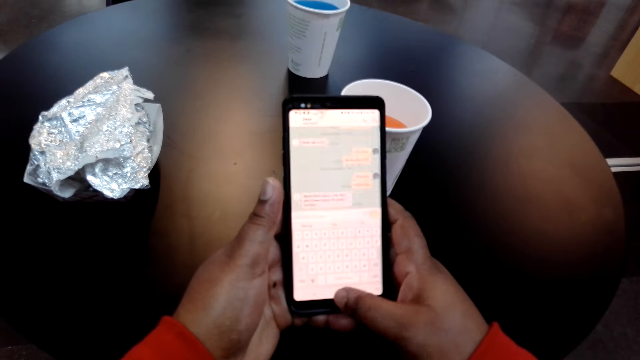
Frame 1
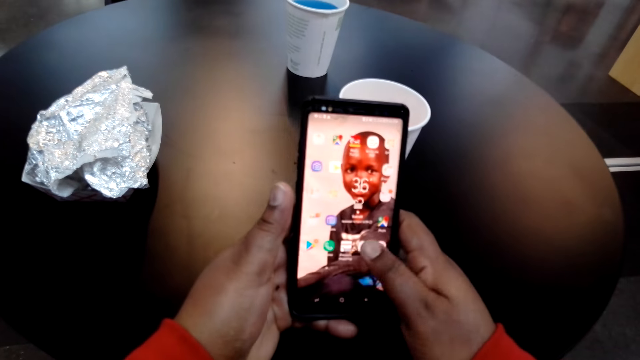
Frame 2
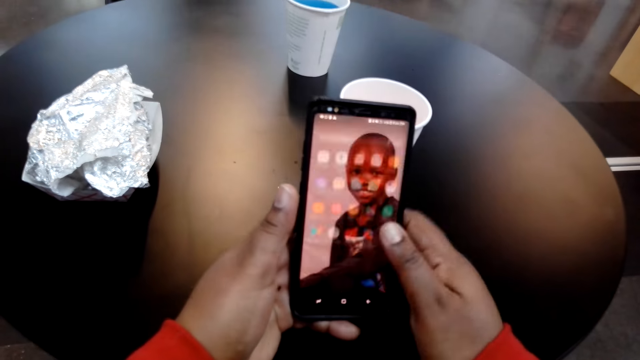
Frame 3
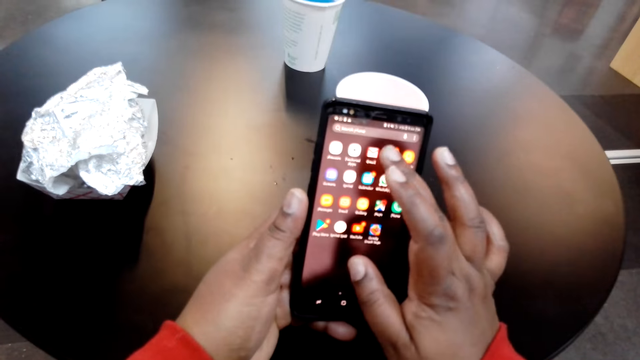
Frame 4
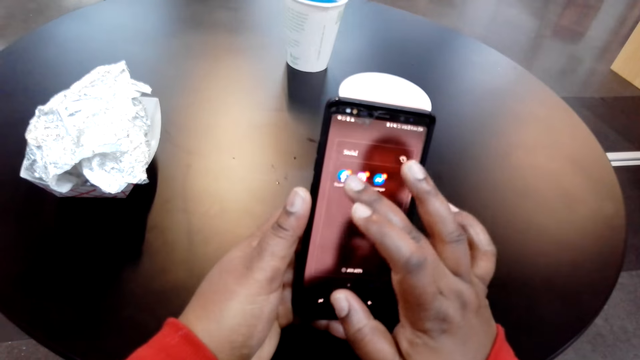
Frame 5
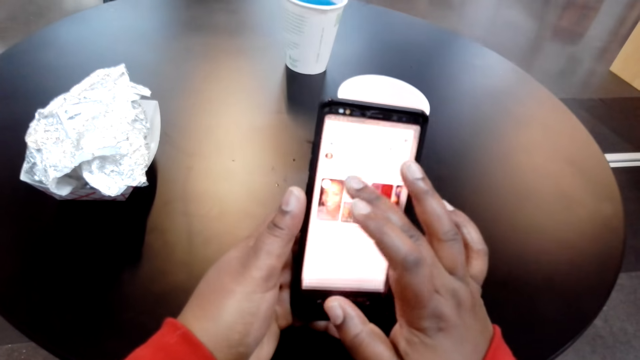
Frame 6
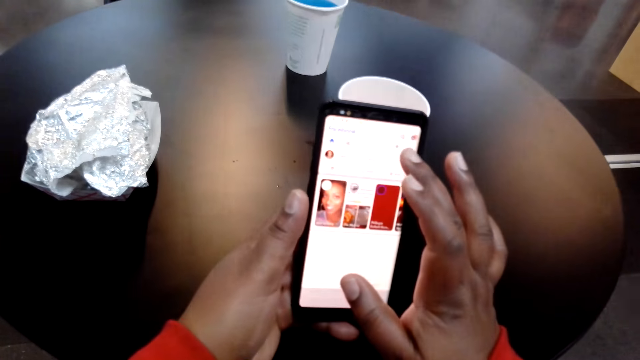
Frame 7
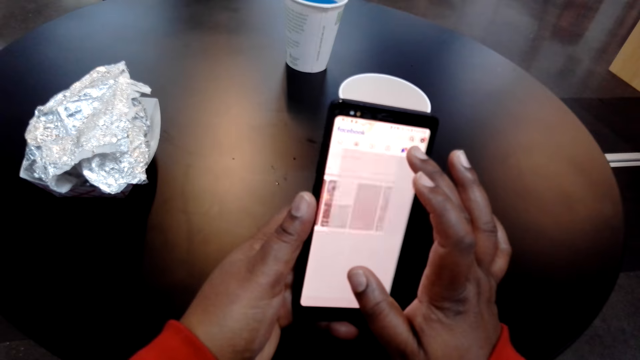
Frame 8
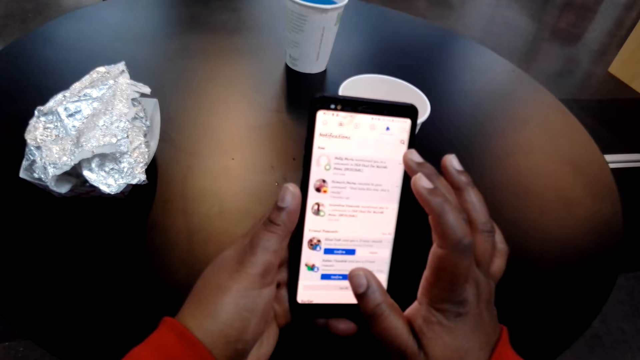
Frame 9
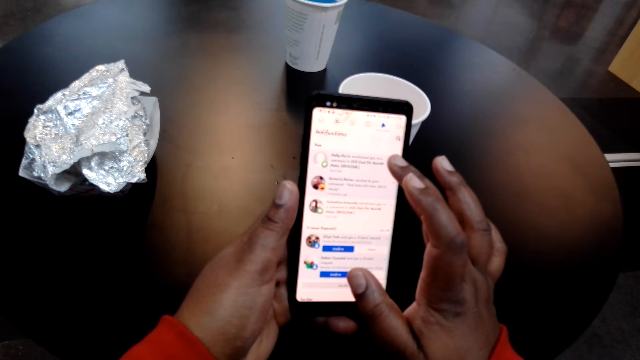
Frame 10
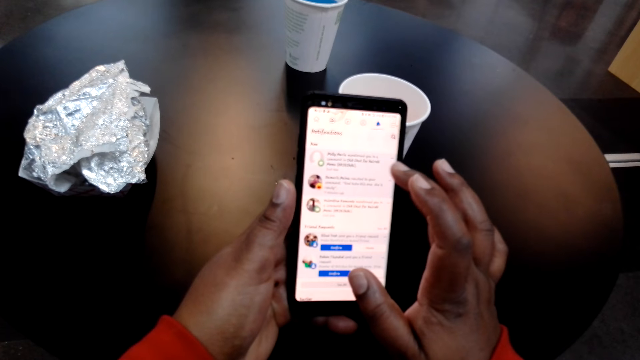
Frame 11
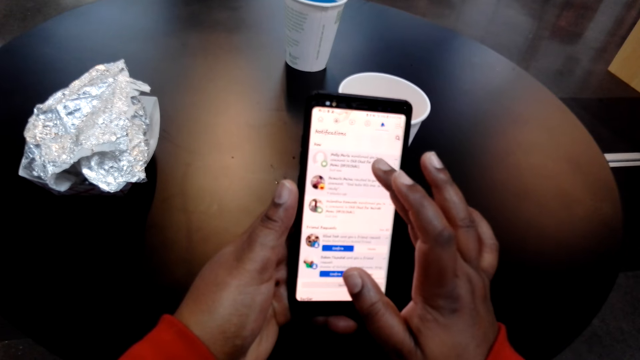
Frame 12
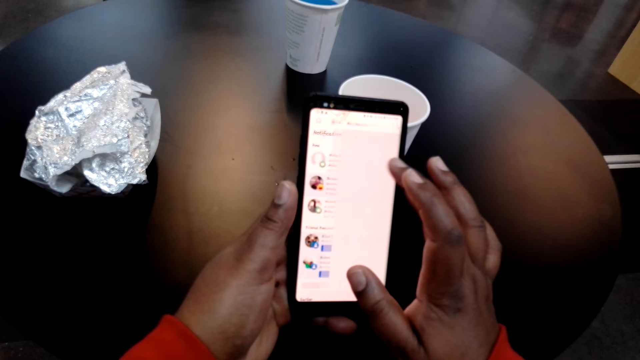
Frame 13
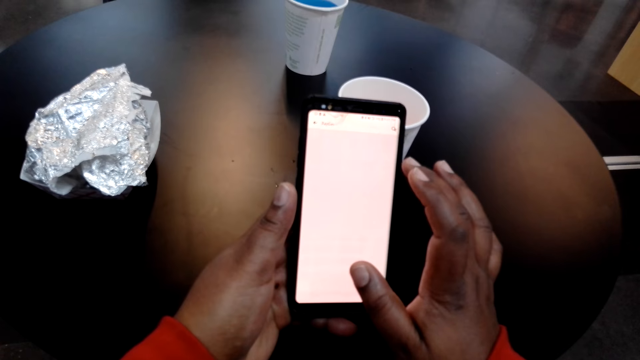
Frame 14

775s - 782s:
The camera wearer scrolls the phone.

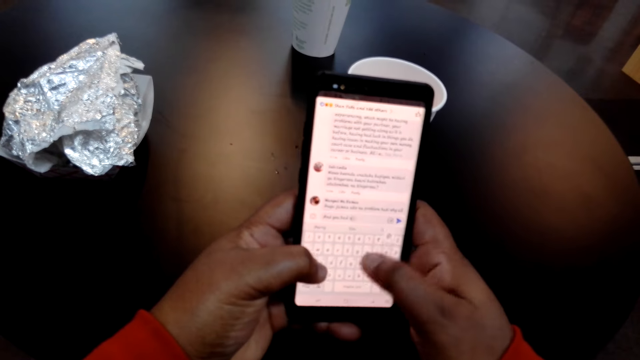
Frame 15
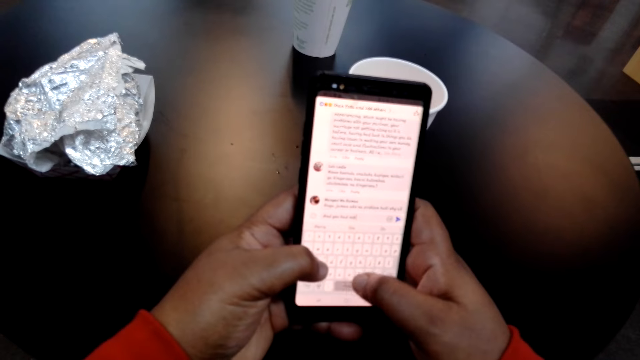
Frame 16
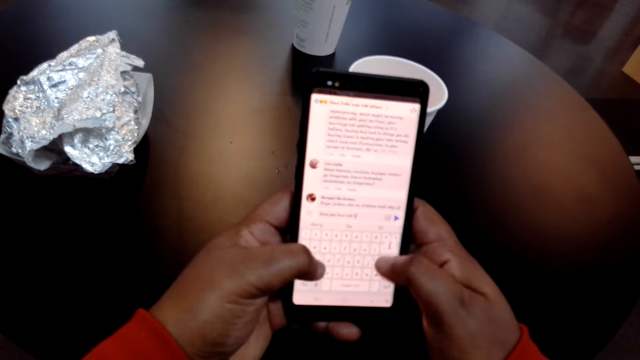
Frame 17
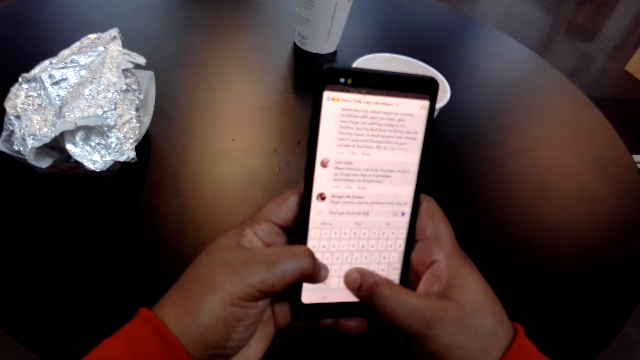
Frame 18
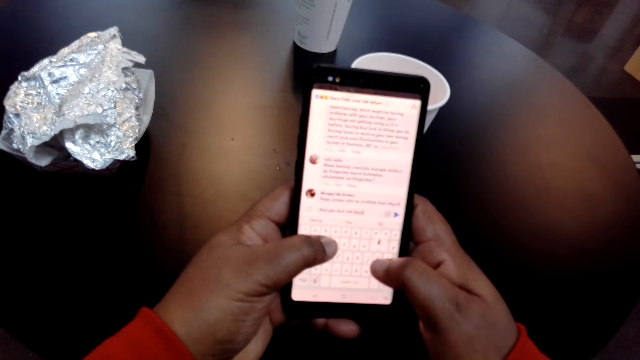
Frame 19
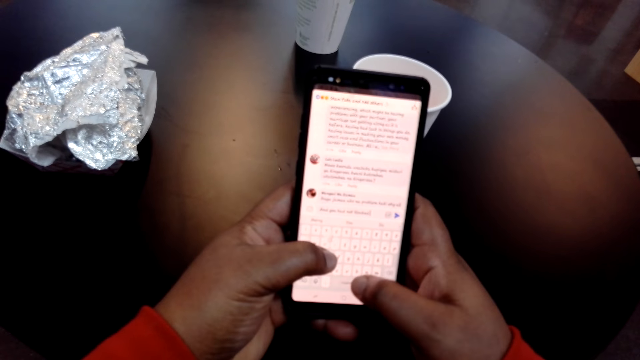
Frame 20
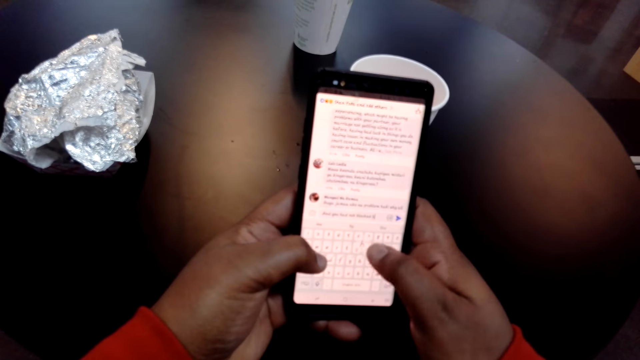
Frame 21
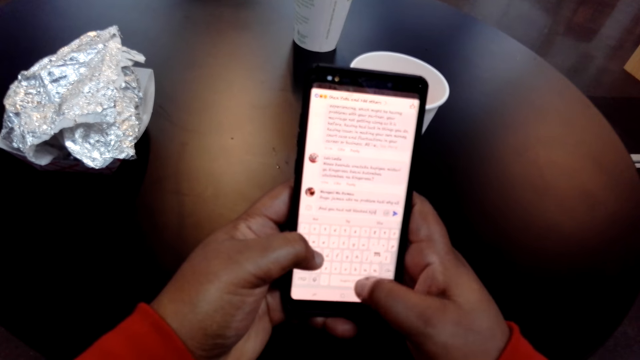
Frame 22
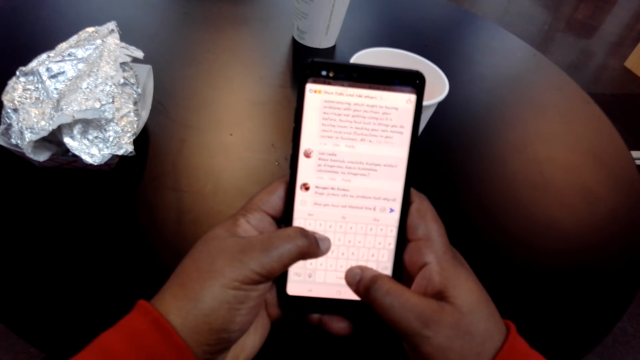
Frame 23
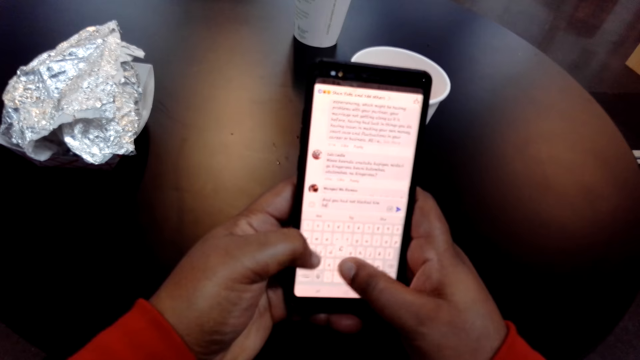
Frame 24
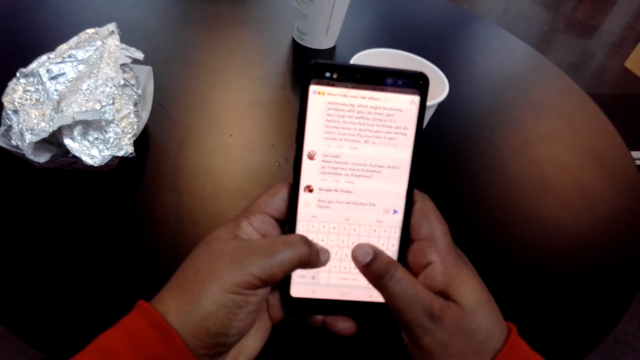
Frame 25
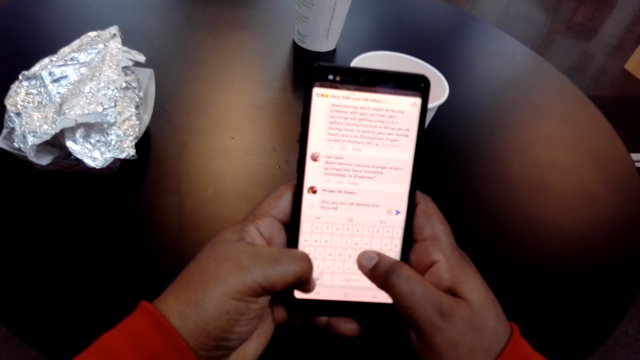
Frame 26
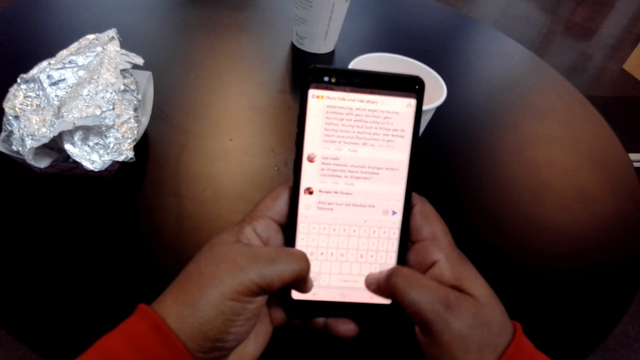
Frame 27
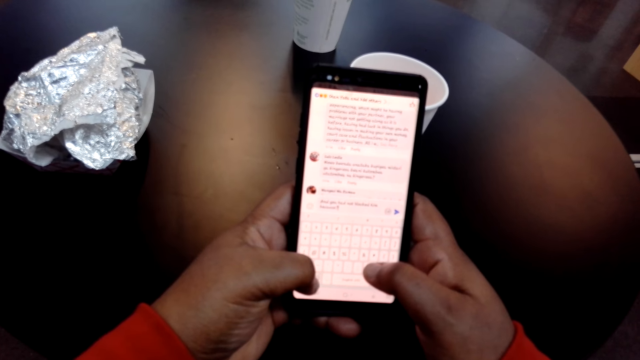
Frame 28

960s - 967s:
The camera wearer types on the phone.

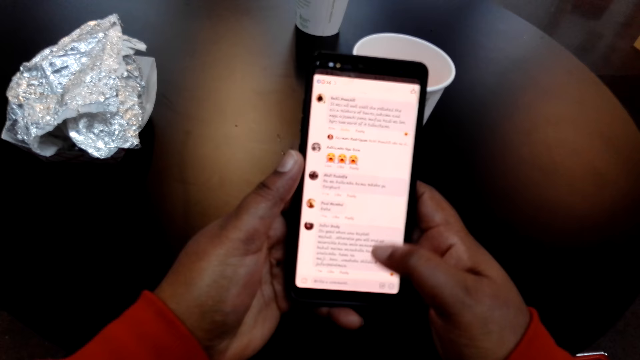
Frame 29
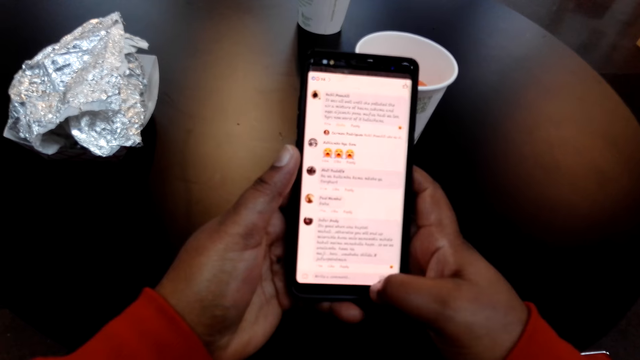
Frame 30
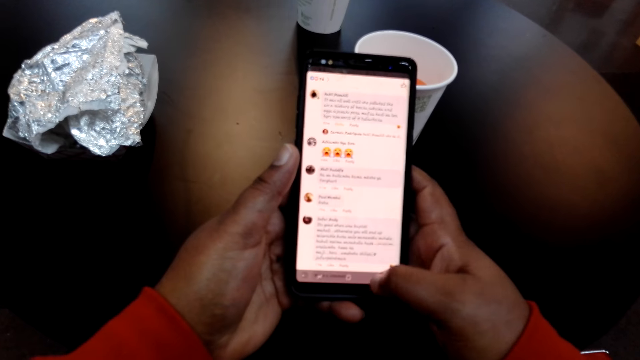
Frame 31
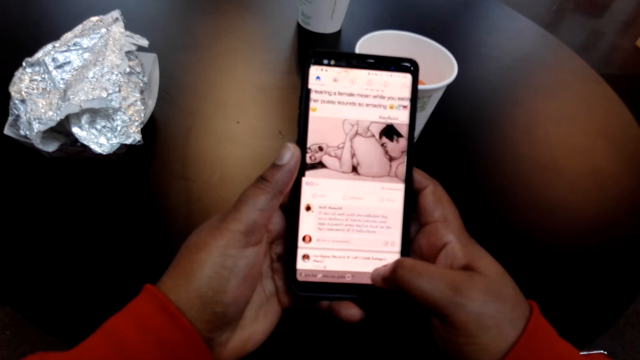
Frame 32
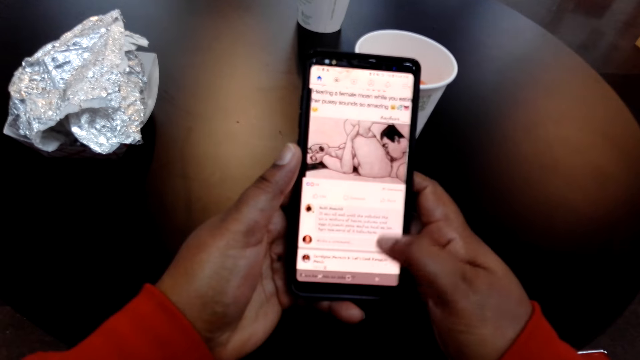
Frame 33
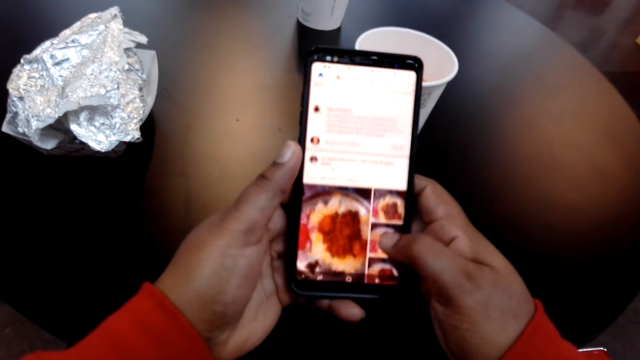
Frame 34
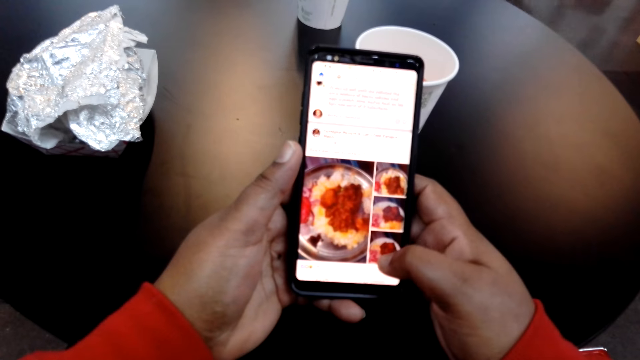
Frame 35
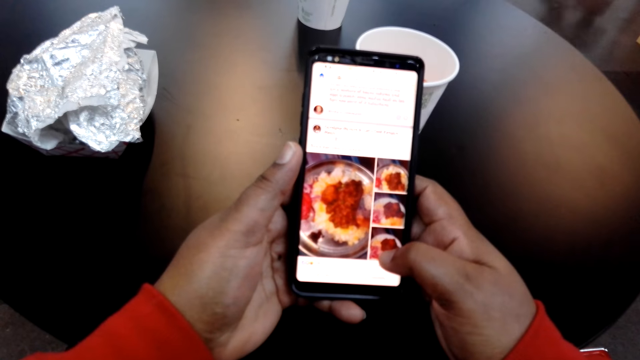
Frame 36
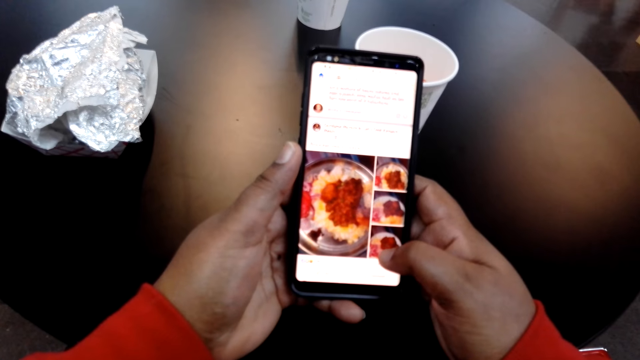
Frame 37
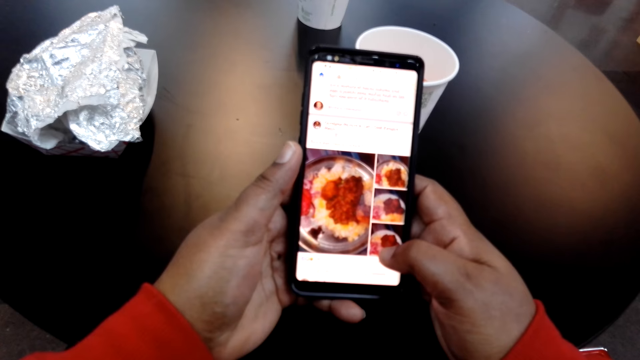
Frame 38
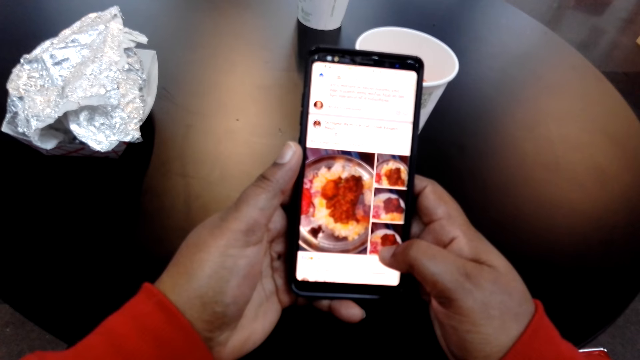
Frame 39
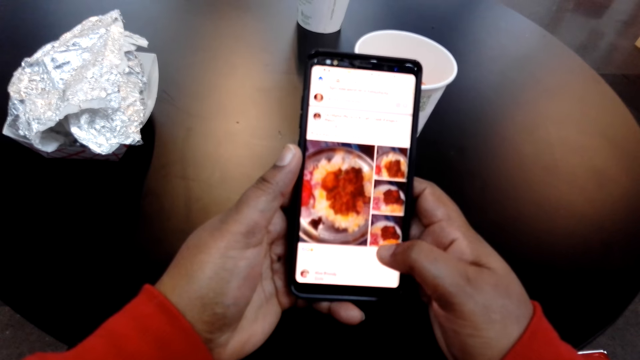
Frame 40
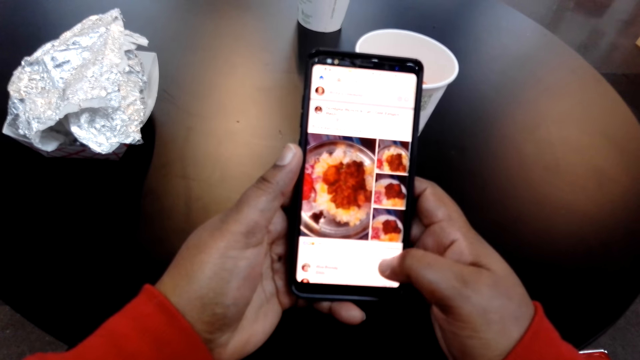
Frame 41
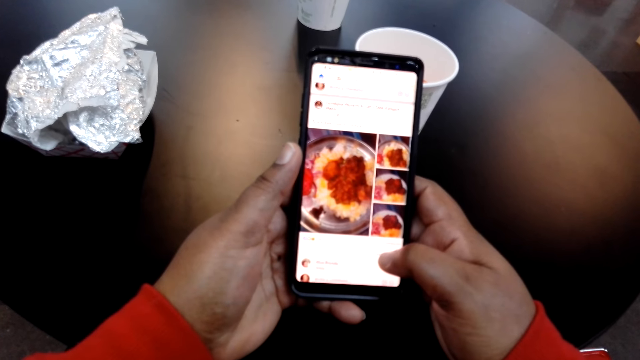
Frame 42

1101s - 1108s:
The camera wearer swipes a phone.
